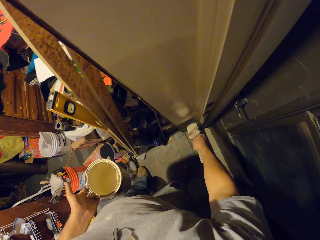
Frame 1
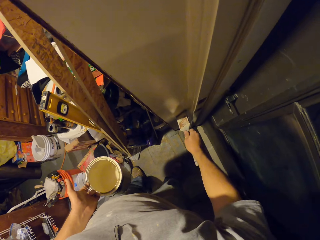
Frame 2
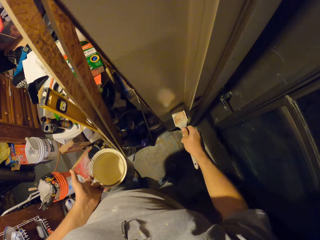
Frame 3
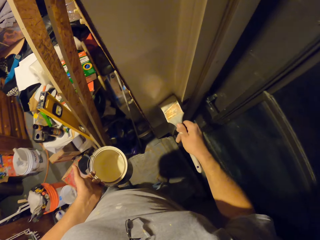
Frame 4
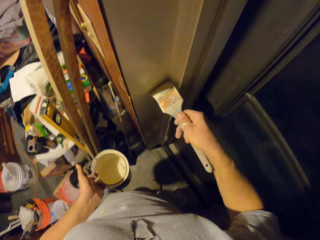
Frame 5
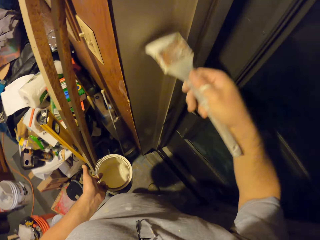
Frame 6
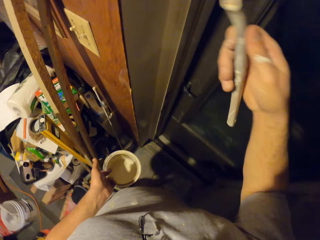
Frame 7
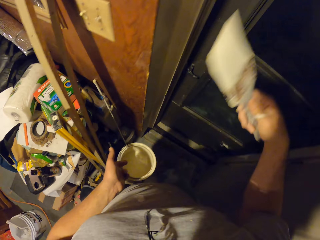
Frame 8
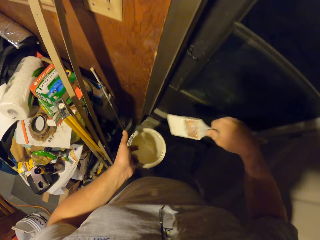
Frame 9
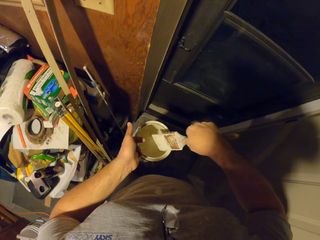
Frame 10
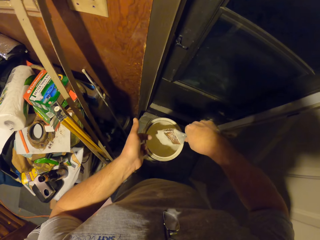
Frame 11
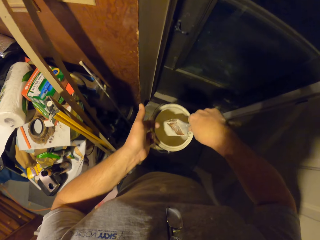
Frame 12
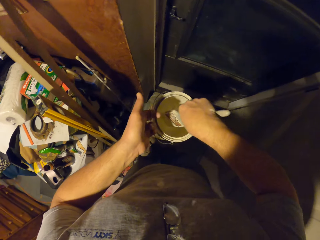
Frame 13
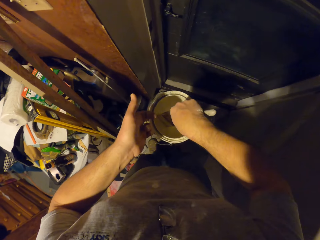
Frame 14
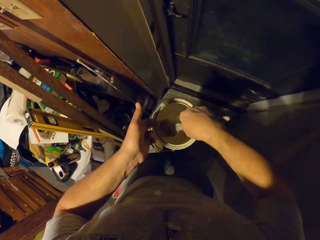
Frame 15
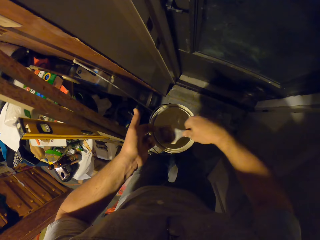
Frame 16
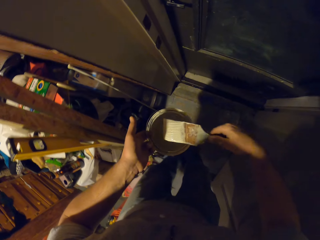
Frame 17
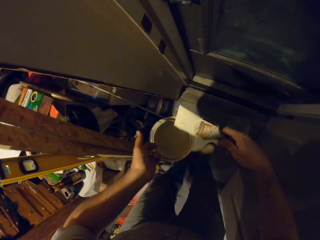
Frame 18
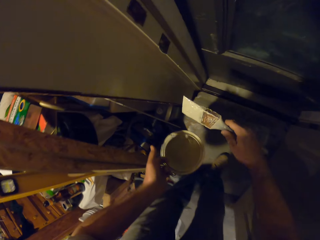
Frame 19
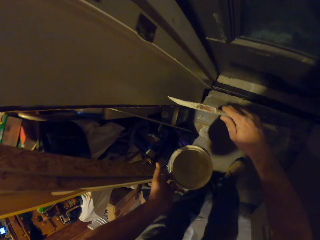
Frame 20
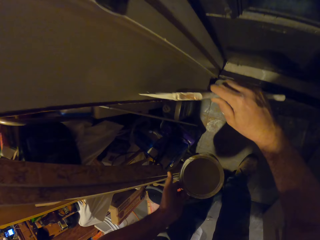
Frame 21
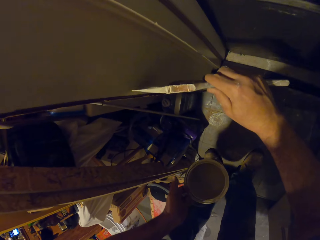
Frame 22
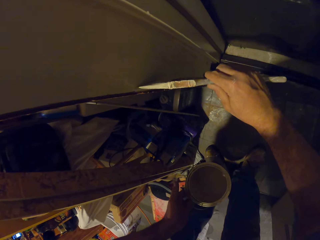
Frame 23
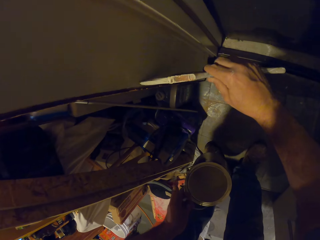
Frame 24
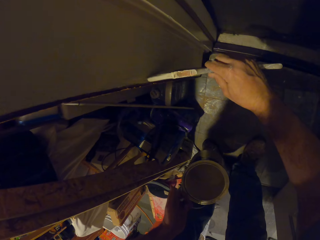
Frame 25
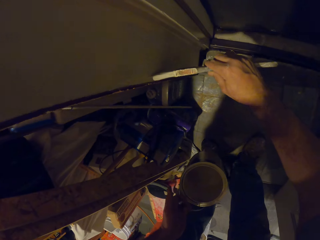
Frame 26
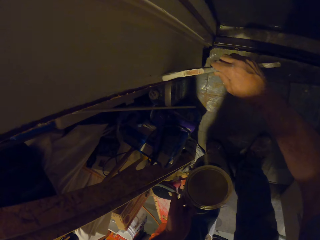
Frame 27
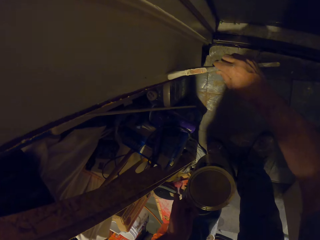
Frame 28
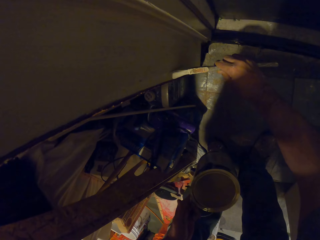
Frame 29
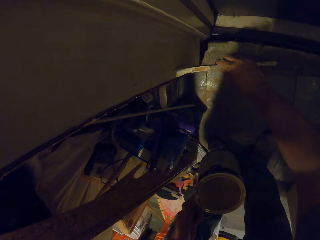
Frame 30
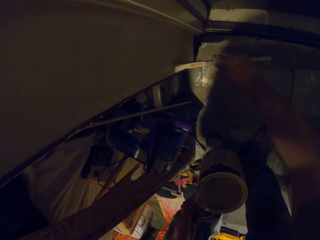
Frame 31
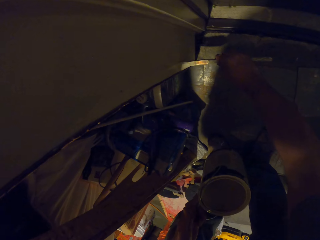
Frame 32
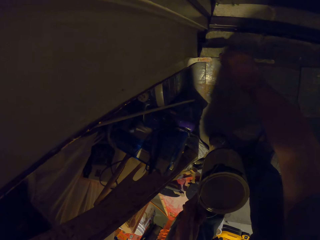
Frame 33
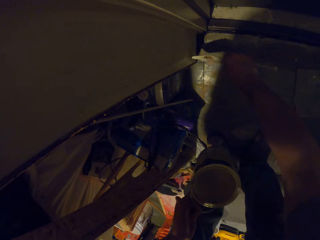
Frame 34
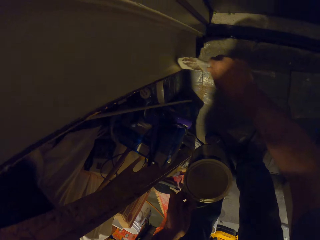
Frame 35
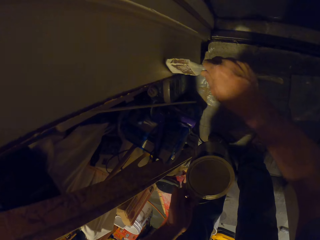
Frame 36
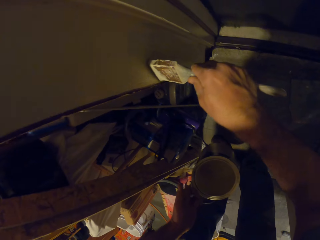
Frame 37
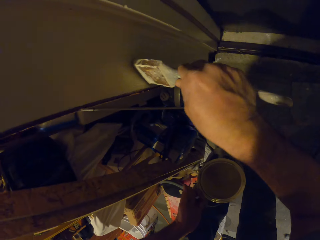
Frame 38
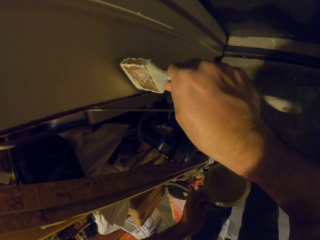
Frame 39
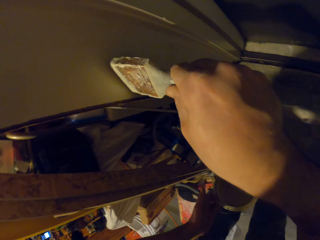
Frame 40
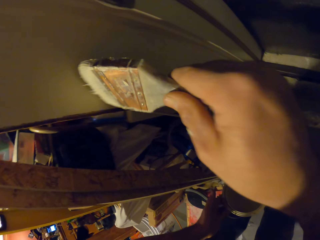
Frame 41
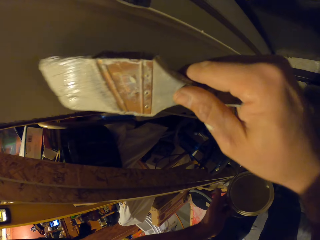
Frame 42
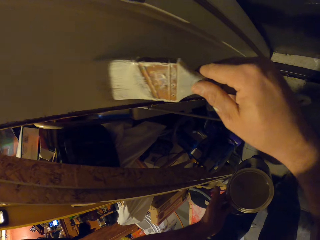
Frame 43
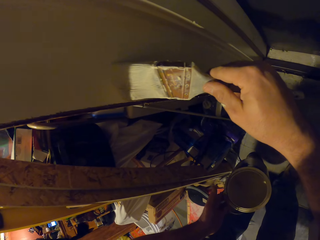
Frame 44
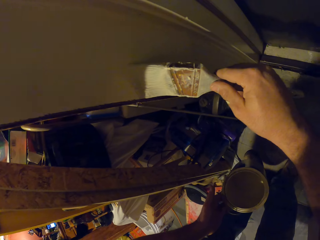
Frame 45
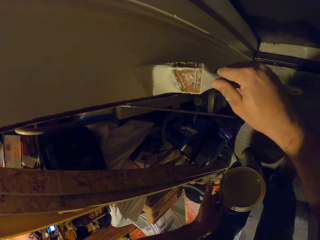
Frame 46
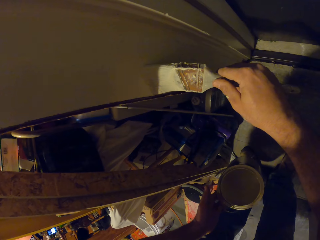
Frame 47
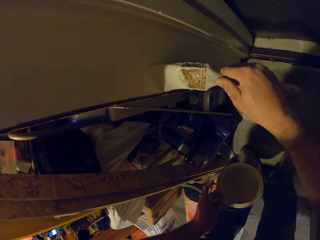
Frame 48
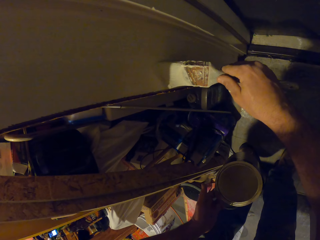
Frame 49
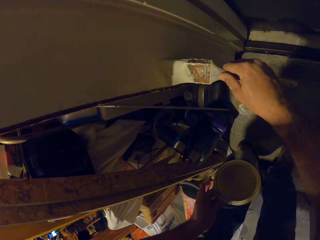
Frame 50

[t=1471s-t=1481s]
The camera wearer scoops paint from the bucket of paint in his left hand with the paint brush. He paints the edges of the frame of the door with the paint brush in his right hand.

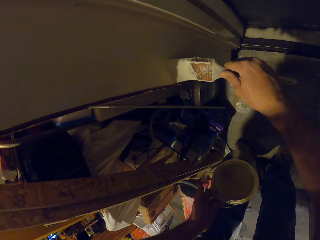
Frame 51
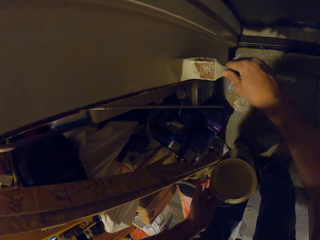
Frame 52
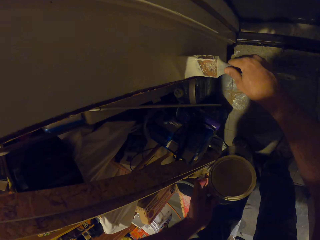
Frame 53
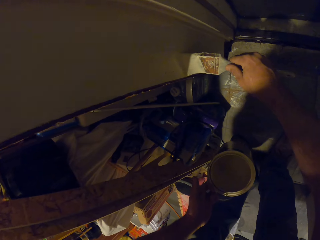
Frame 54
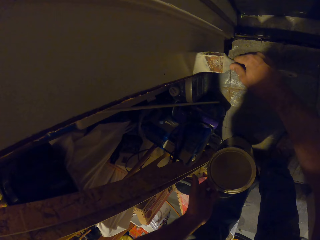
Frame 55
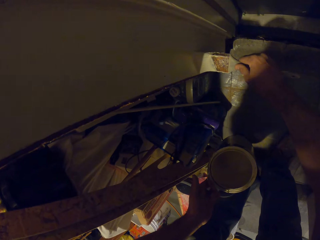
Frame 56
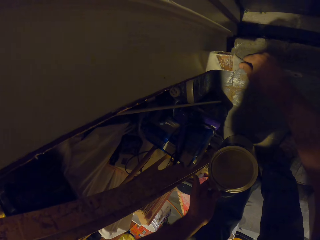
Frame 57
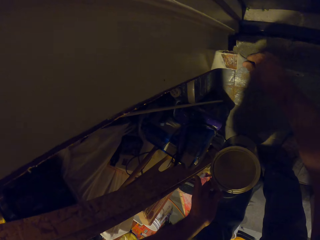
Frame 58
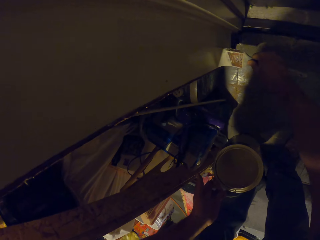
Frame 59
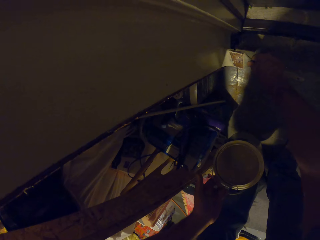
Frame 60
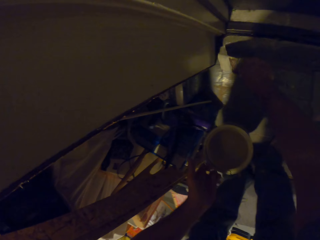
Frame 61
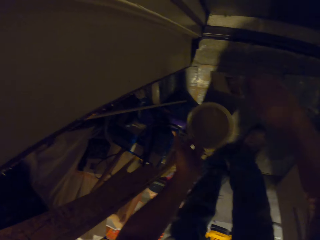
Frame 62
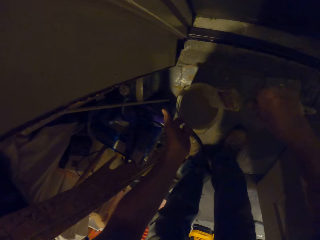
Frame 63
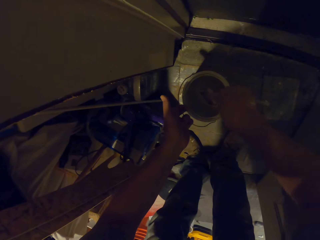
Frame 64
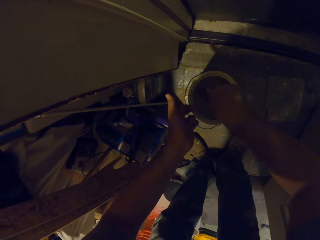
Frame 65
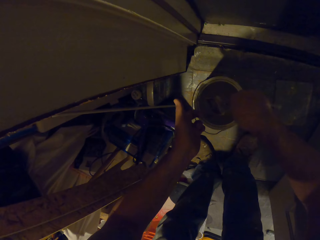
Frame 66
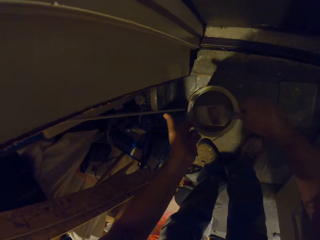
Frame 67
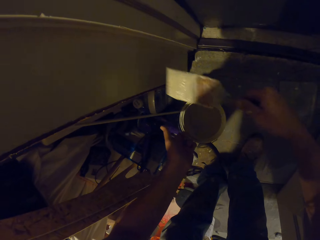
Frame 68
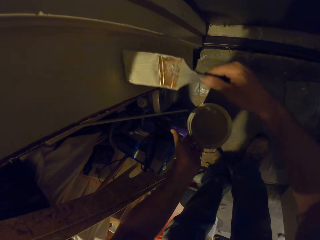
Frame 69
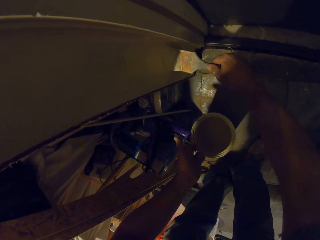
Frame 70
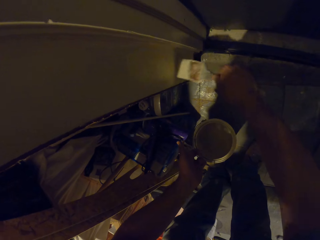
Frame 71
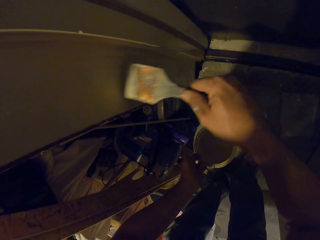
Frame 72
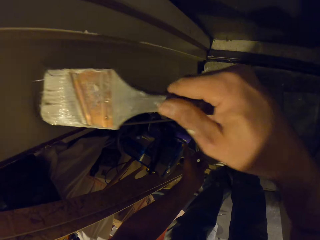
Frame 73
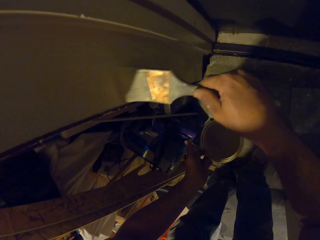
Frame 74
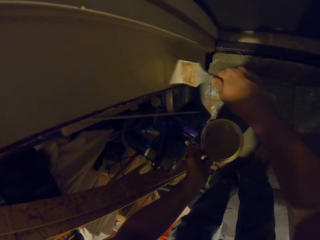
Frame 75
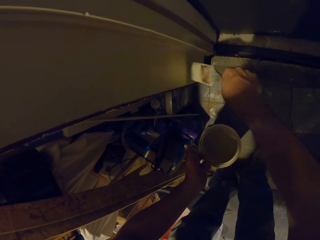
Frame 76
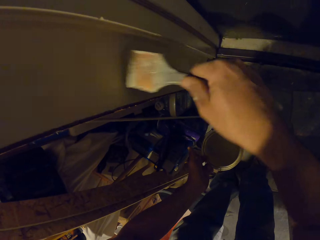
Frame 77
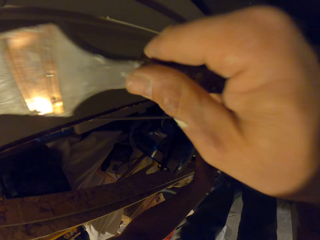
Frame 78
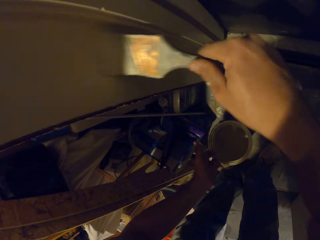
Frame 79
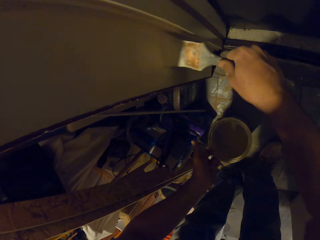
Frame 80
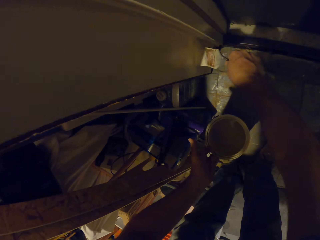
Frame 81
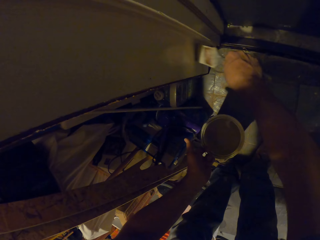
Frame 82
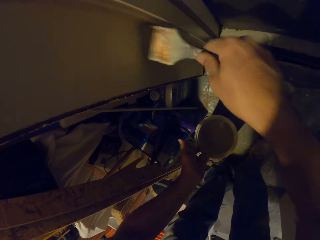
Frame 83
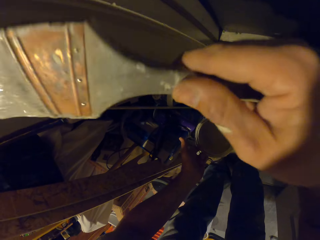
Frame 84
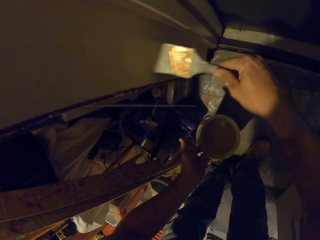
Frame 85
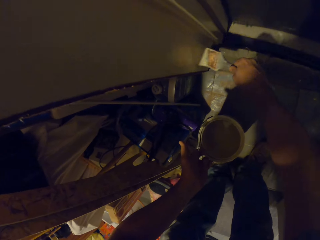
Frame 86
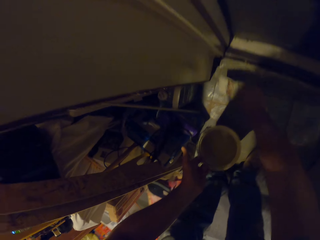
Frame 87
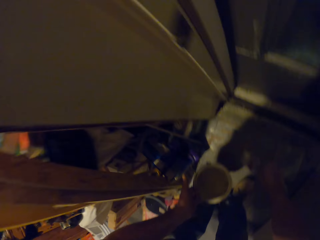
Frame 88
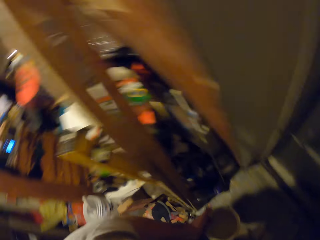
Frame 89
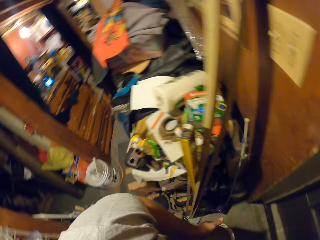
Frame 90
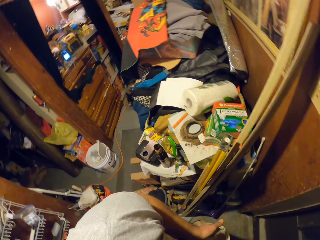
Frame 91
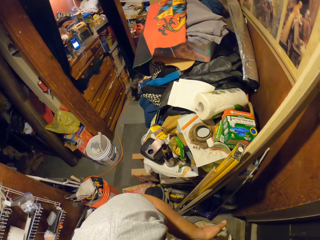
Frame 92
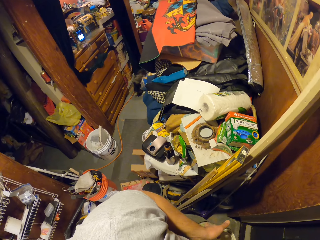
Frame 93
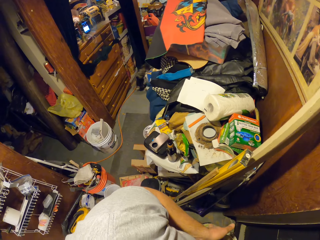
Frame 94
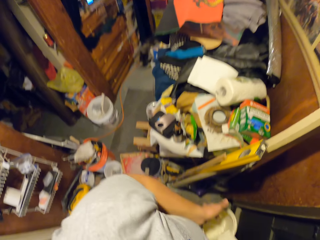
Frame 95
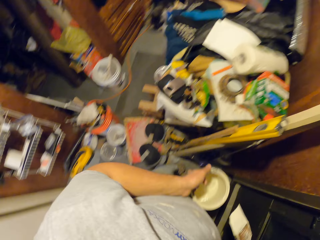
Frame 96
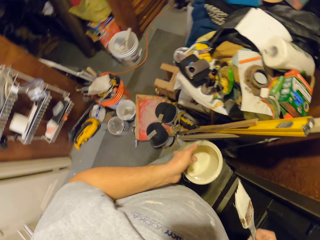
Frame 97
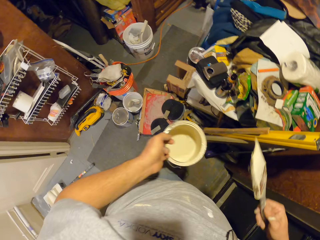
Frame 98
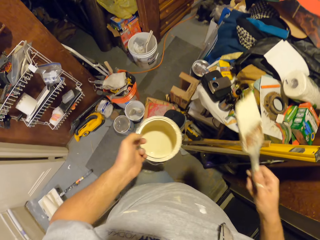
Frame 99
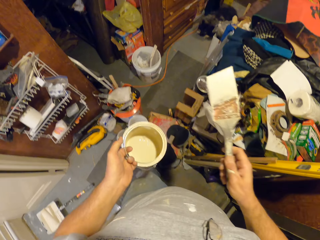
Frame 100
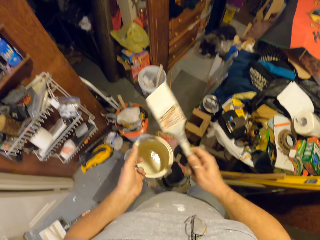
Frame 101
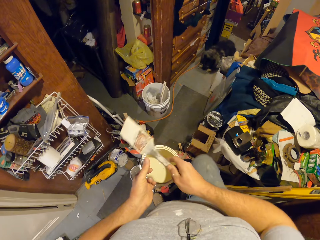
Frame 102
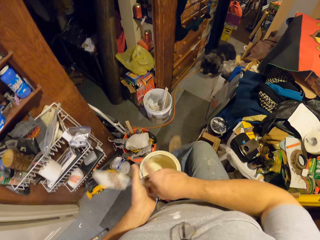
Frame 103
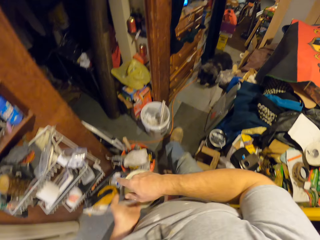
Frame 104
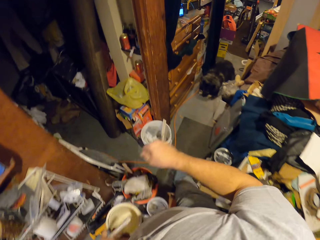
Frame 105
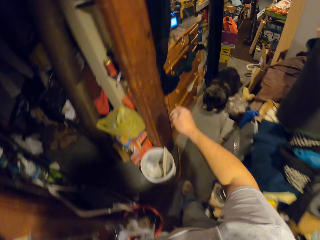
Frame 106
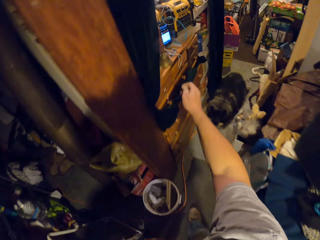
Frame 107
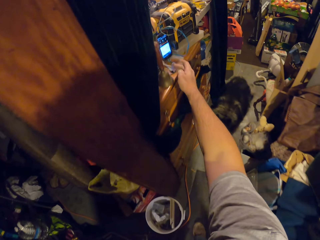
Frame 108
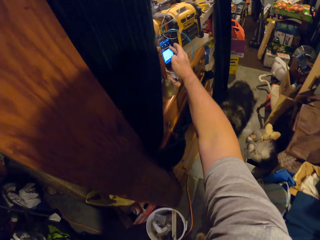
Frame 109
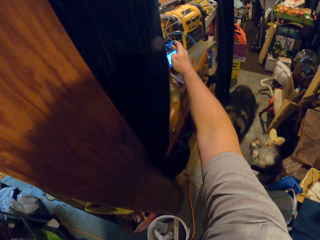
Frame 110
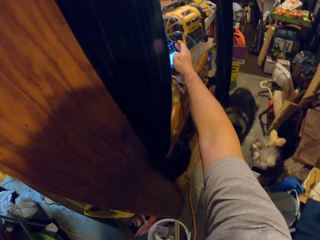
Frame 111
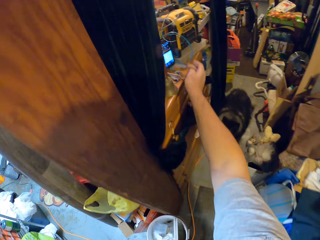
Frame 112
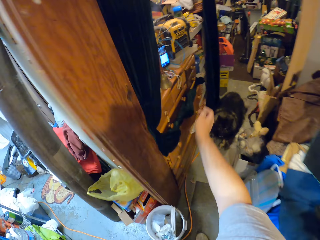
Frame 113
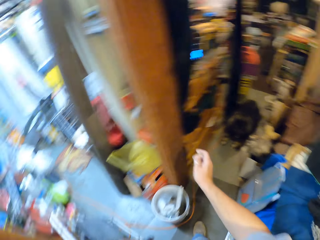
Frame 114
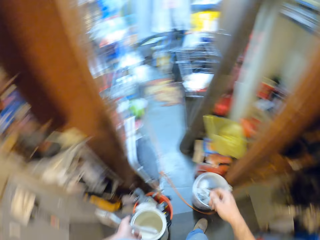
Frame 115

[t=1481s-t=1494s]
The camera wearer scoops paint from the bucket of paint in his left hand with the paint brush. He paints the frame of the door with the paint brush in his right hand. He stops painting. He walks to a shelf. He passes the paint brush in his right hand to his left hand. He touches a phone with his right hand.
